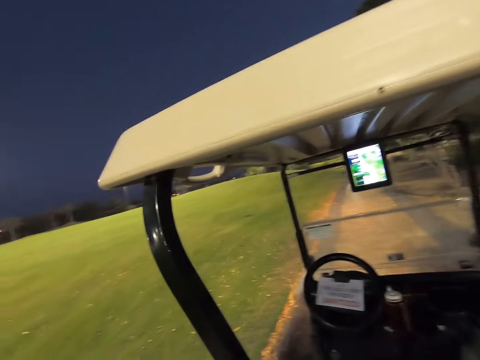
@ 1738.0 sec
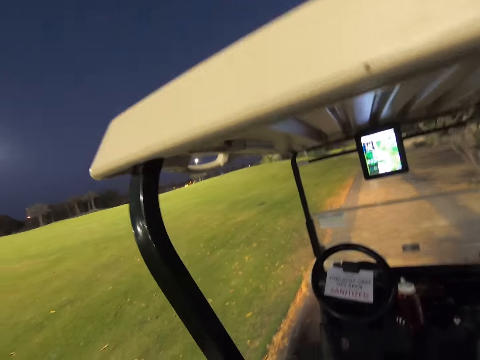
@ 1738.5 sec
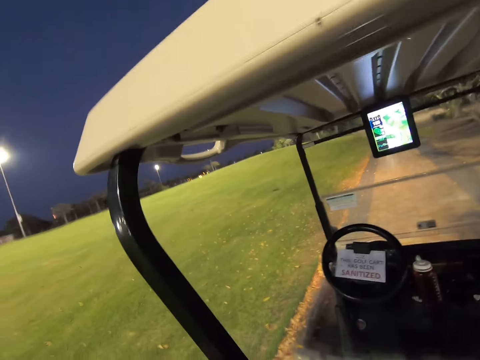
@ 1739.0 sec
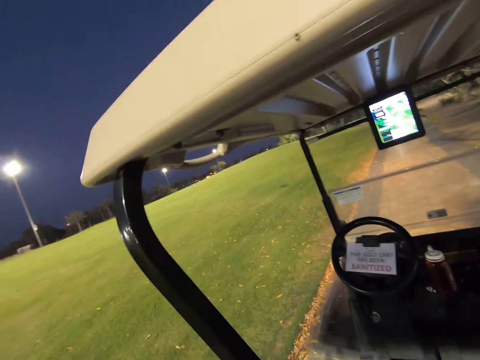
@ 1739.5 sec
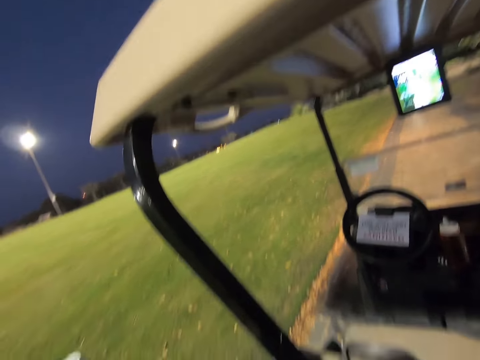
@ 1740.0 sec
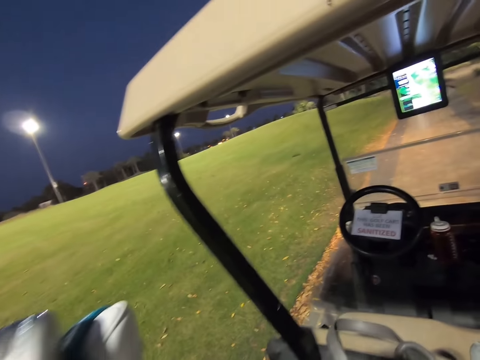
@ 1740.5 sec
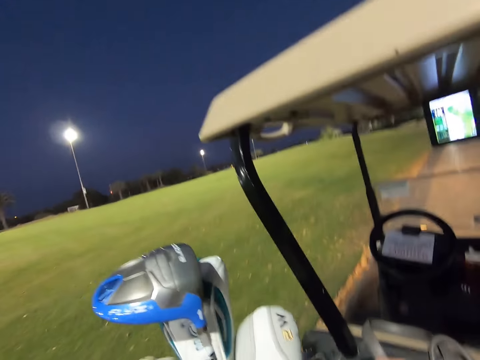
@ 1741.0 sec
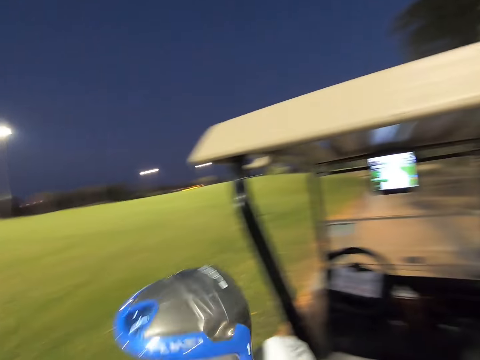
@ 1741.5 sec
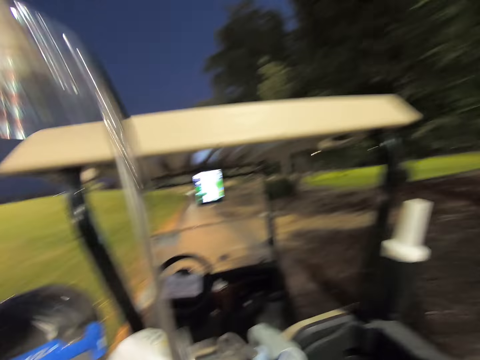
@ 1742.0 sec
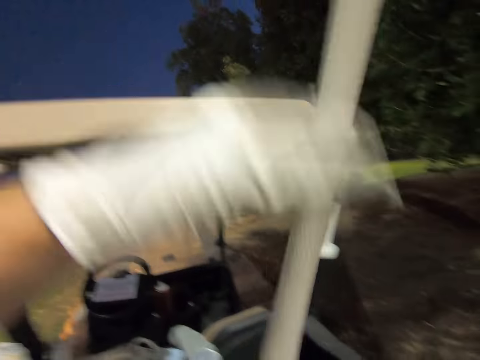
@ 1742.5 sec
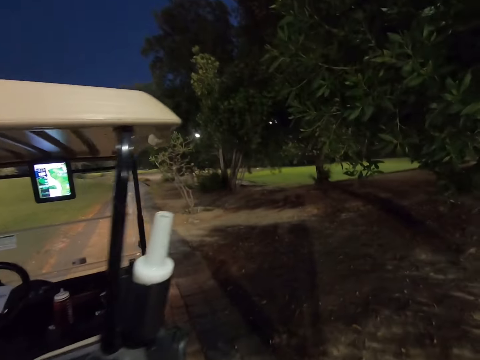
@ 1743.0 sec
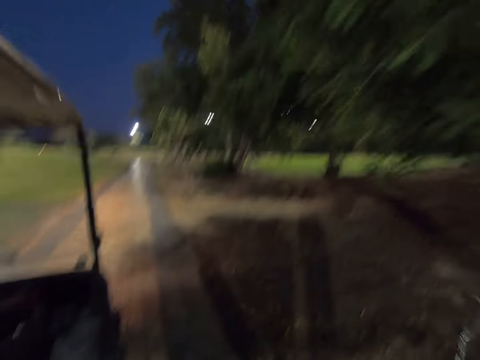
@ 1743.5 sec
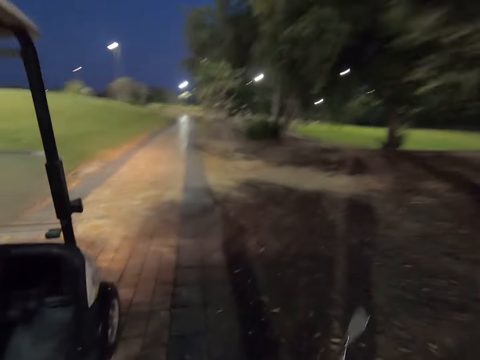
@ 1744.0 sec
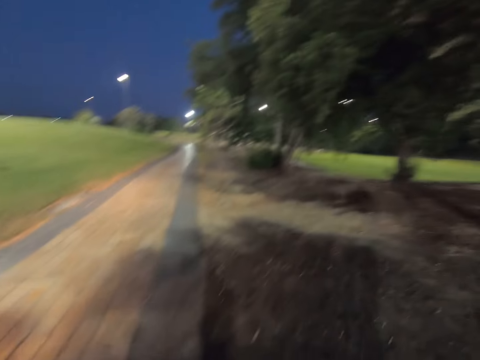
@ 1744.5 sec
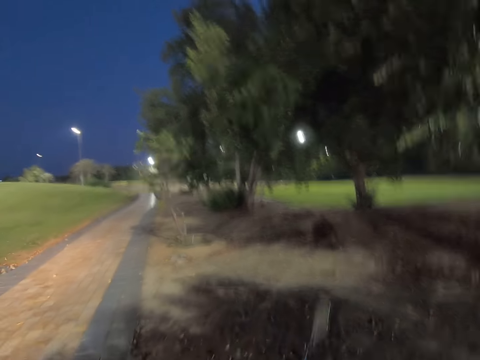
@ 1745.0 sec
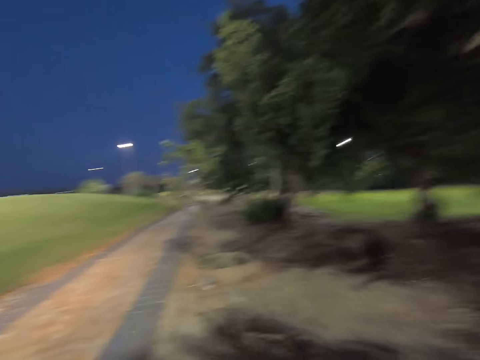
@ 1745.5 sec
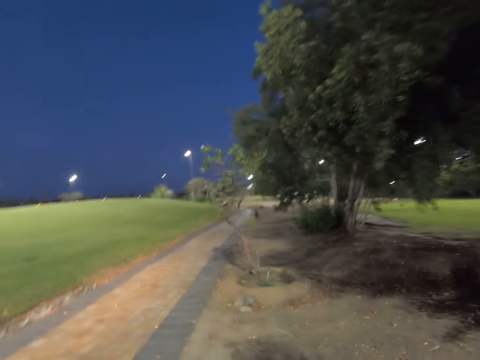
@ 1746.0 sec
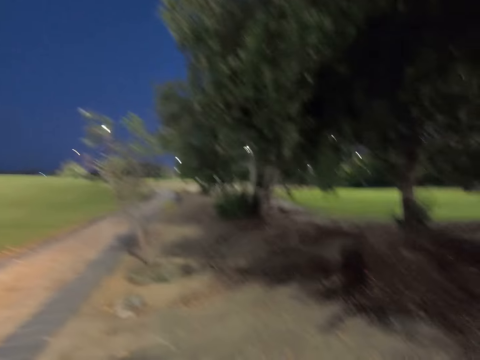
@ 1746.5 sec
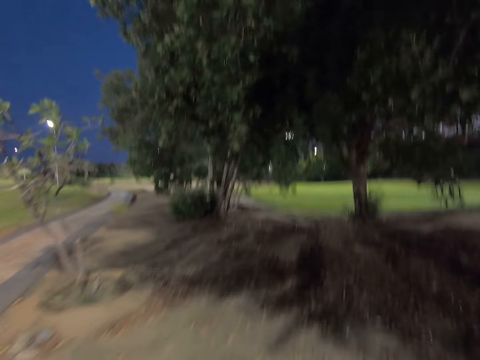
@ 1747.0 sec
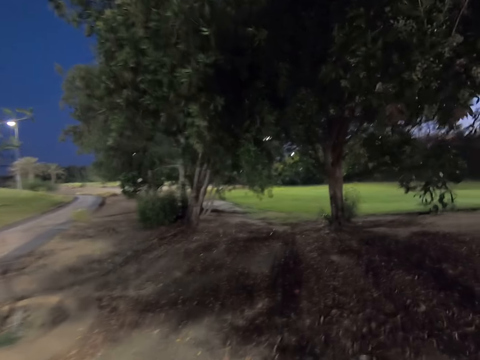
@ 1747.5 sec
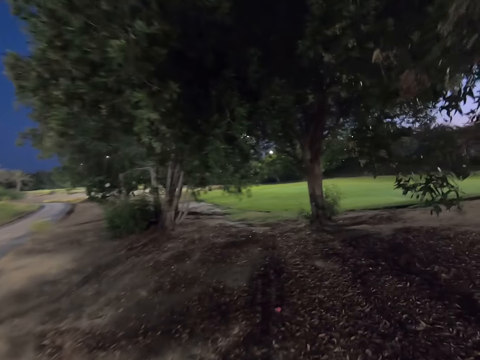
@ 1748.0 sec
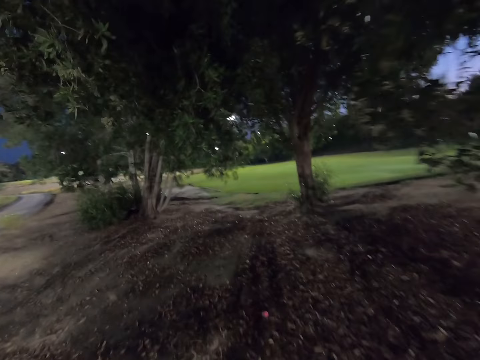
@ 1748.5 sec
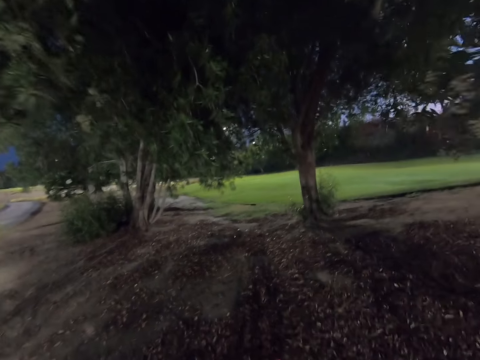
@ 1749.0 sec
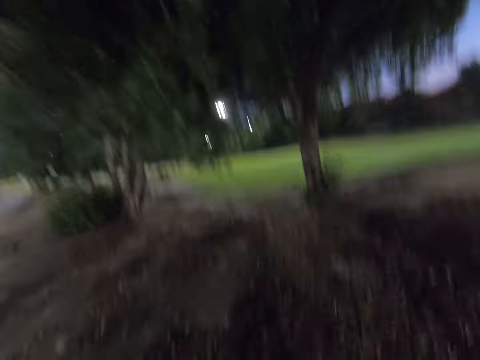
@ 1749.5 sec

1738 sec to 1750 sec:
The camera wearer stares around the field. They pick up the golf stick from the bag. They walk around the field.

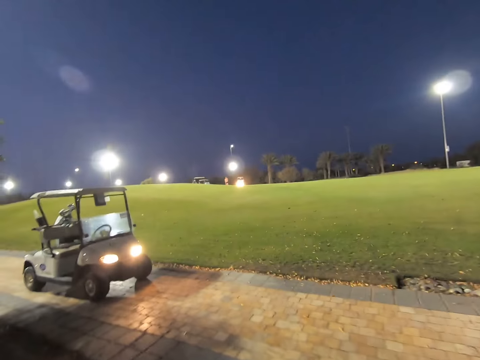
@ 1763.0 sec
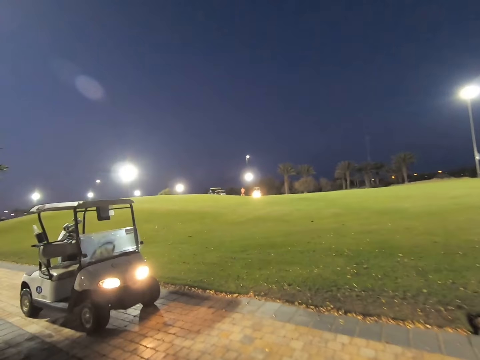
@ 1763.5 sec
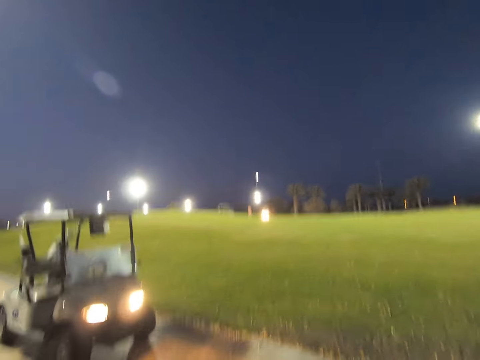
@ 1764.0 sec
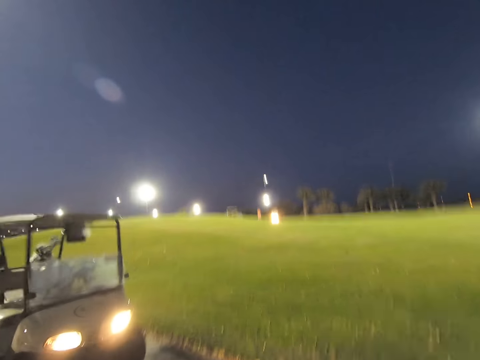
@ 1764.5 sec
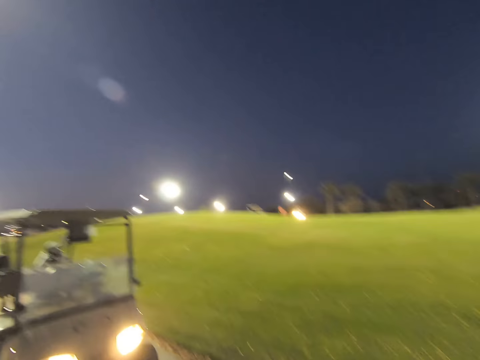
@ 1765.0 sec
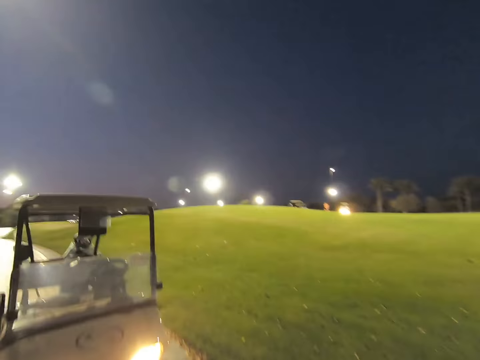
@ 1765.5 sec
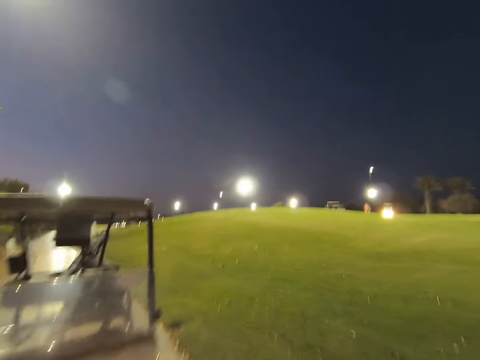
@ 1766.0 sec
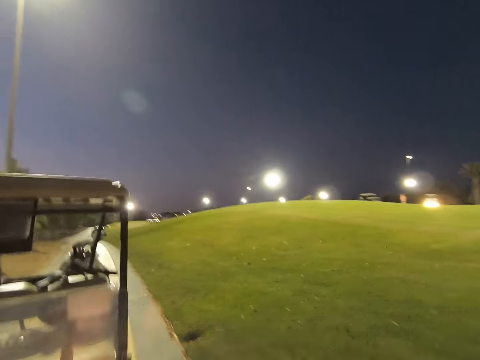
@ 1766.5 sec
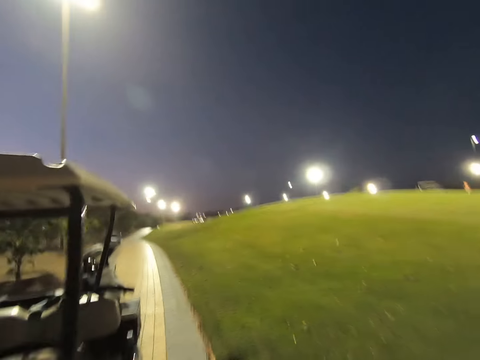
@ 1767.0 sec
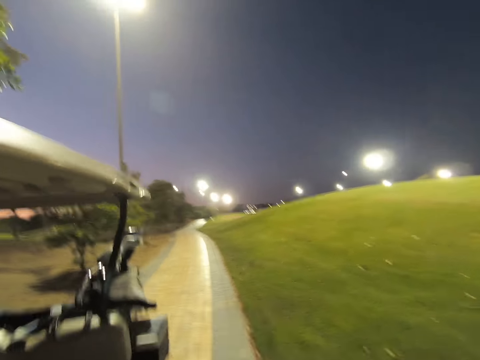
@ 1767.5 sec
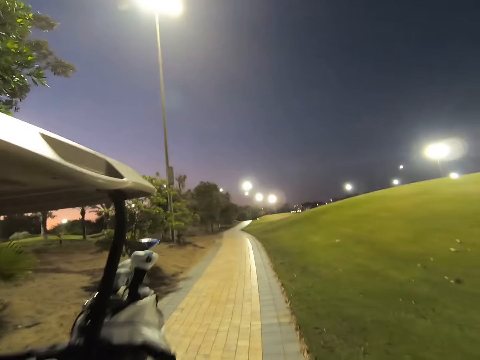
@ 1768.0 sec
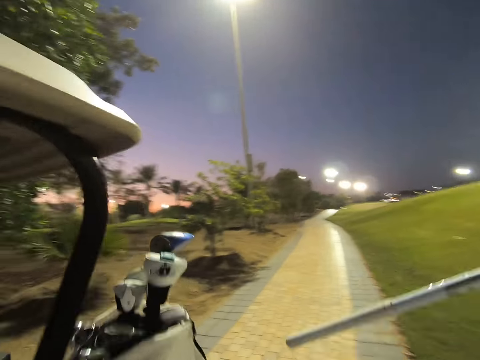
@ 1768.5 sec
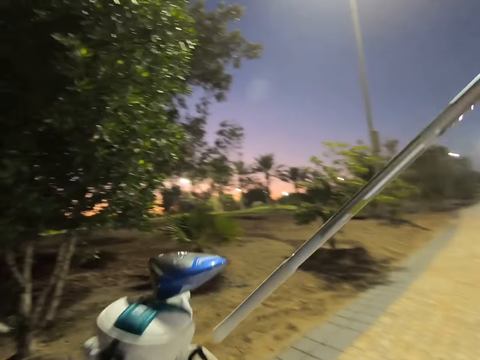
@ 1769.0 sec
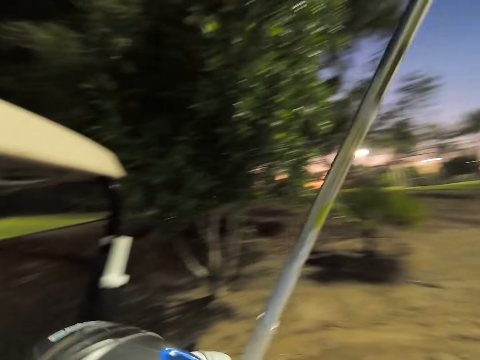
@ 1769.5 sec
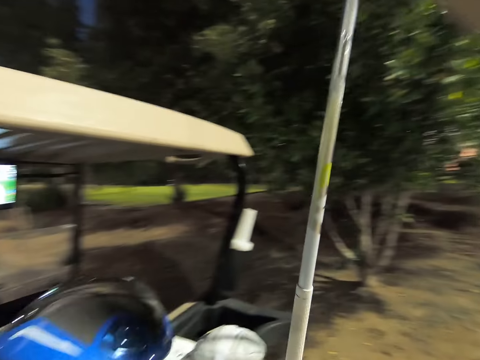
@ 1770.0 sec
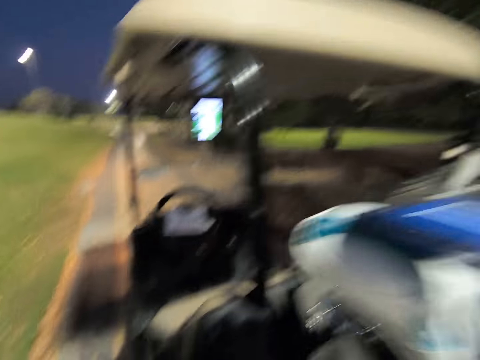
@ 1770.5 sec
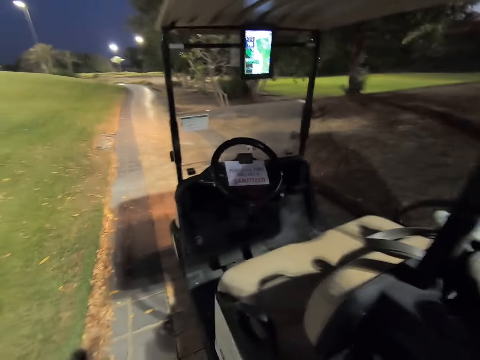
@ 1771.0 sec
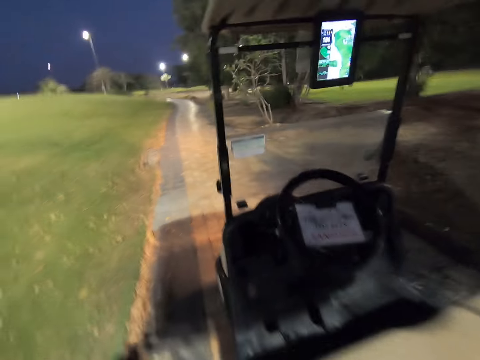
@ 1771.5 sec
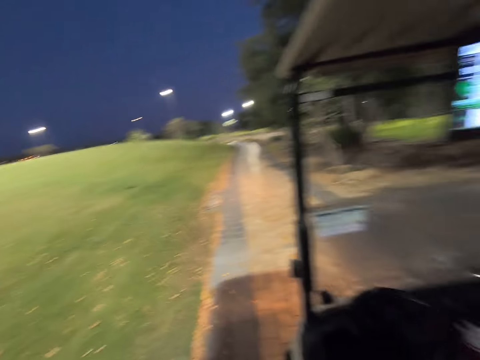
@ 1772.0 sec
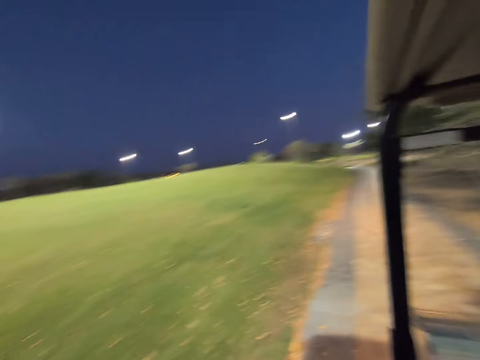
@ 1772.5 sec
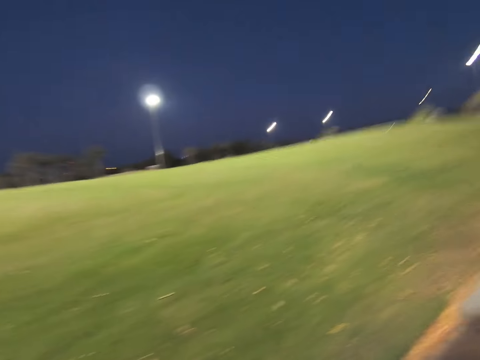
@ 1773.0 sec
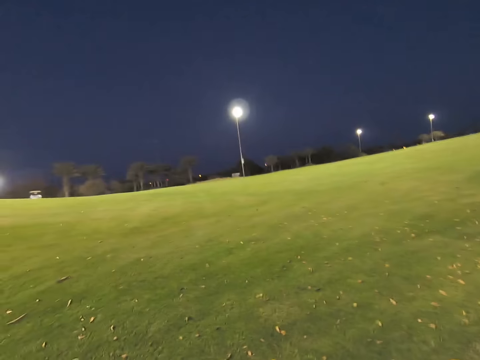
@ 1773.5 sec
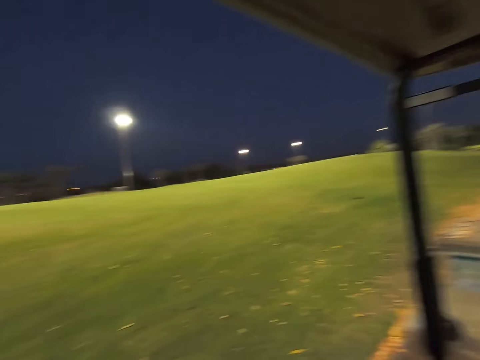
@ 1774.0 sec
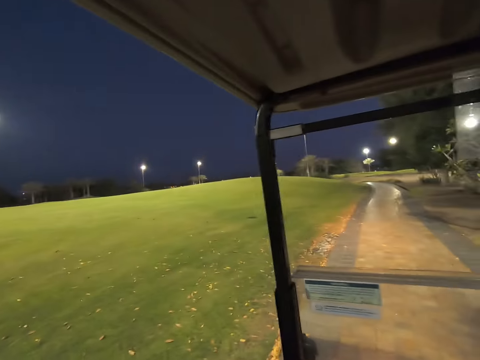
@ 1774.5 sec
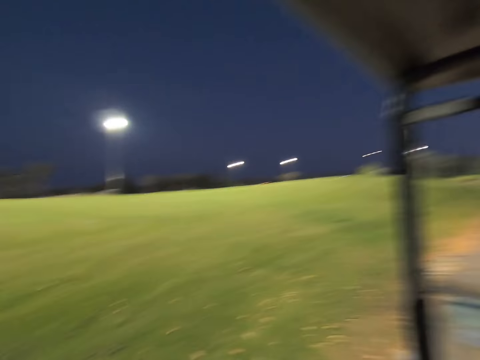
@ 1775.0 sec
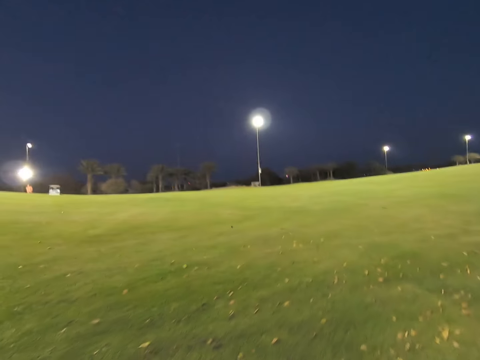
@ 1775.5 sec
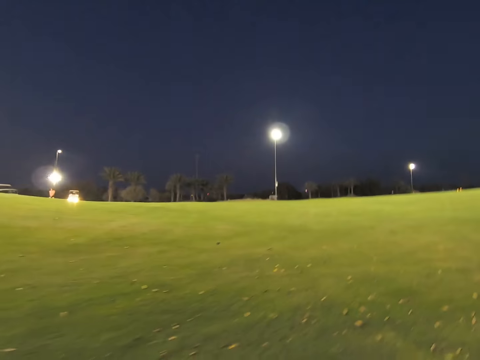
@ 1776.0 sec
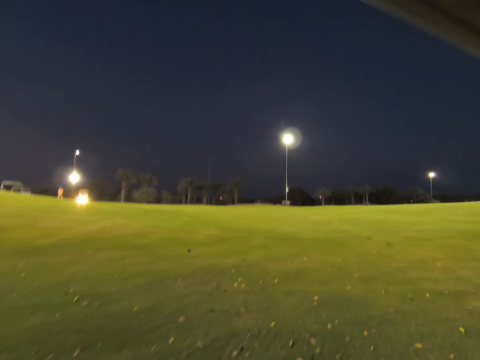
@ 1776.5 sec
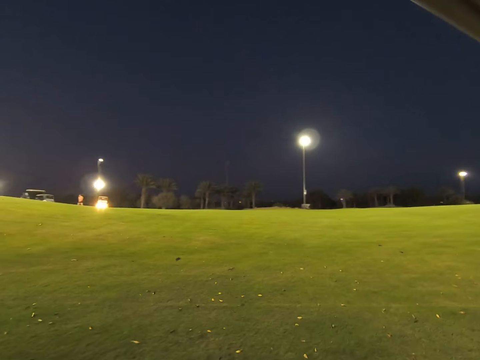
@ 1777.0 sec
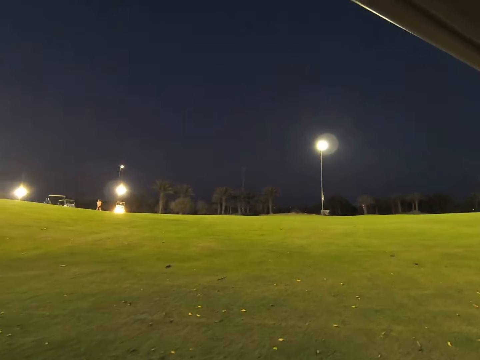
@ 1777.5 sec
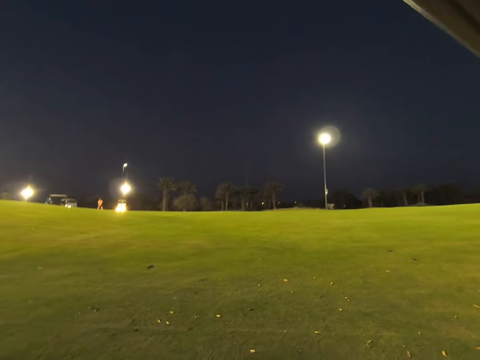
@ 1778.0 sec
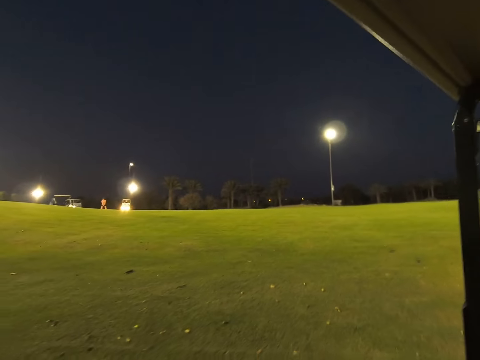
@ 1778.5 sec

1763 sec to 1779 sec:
The camera wearer walks to the car. They put the golf stick in the bag. They enter the golf cart. They drive the golf cart on the road. They drive the golf cart on the field.
